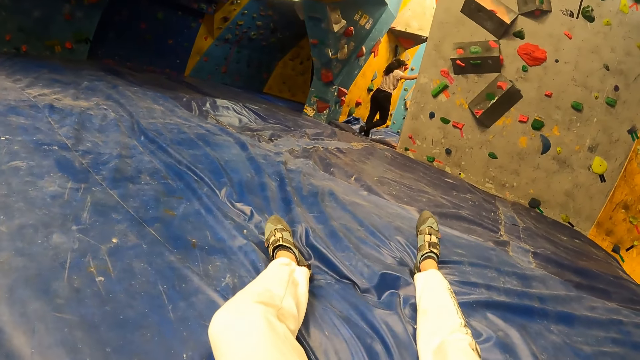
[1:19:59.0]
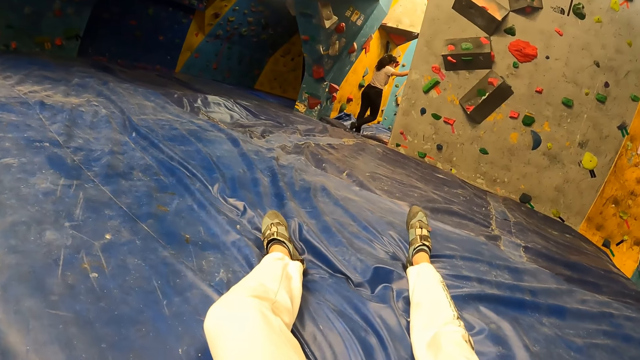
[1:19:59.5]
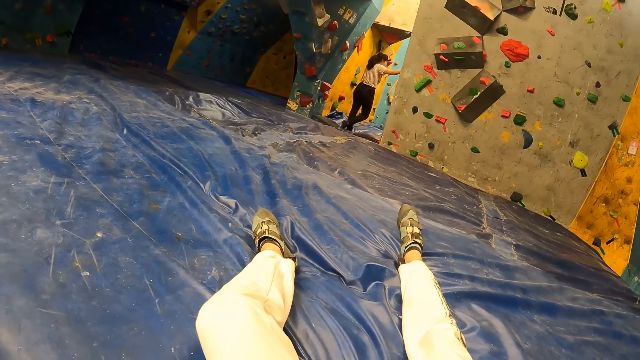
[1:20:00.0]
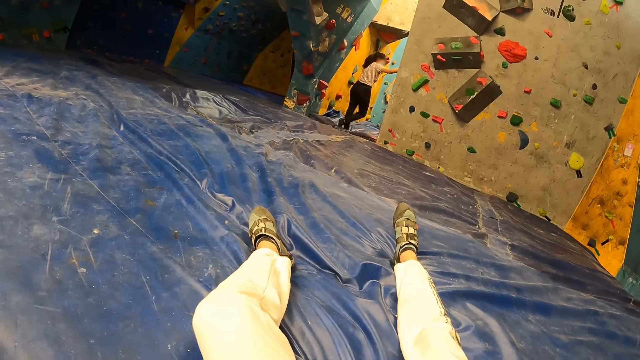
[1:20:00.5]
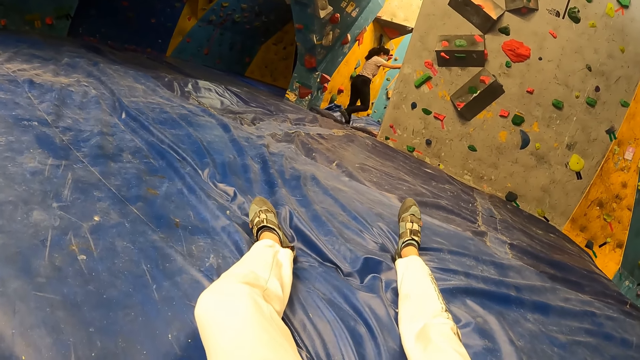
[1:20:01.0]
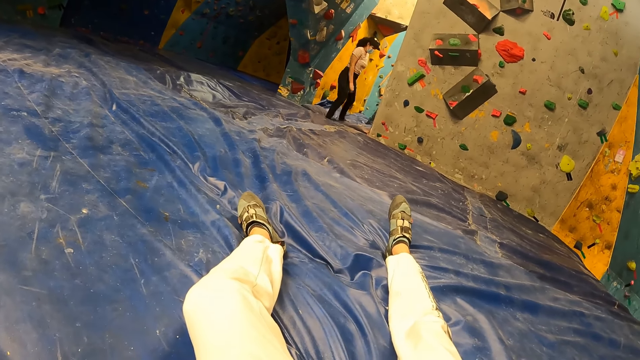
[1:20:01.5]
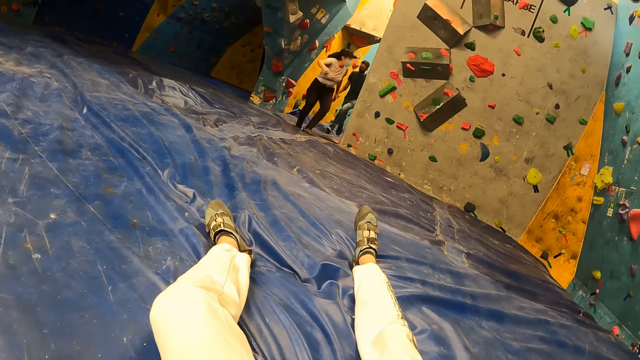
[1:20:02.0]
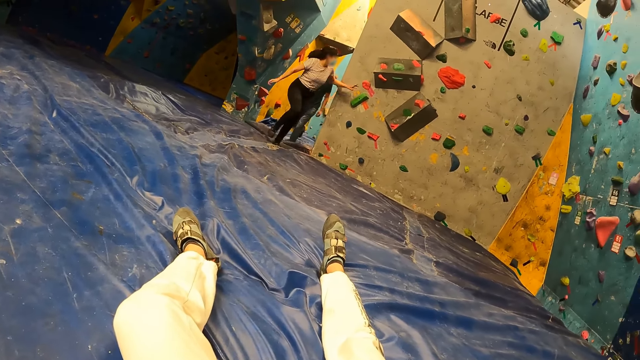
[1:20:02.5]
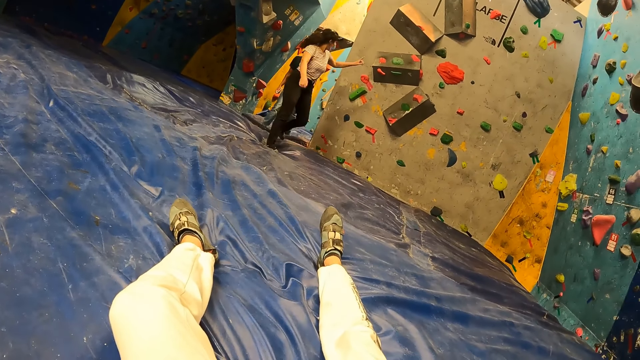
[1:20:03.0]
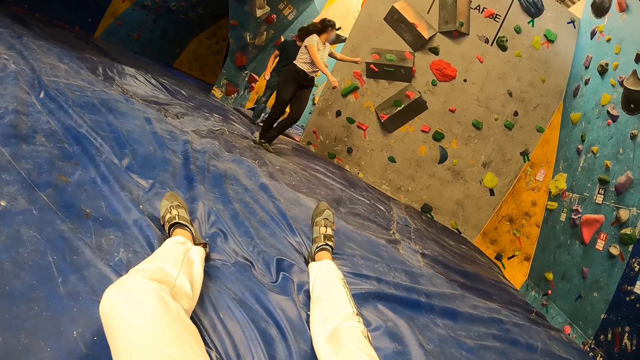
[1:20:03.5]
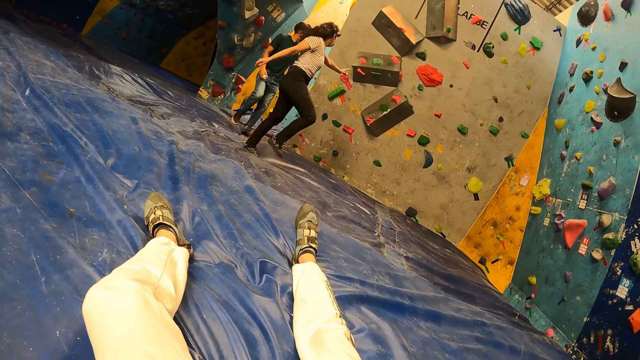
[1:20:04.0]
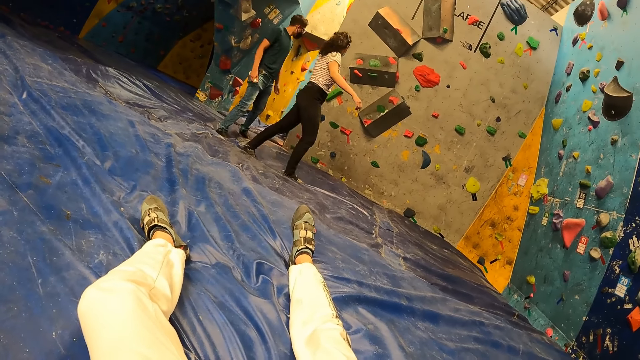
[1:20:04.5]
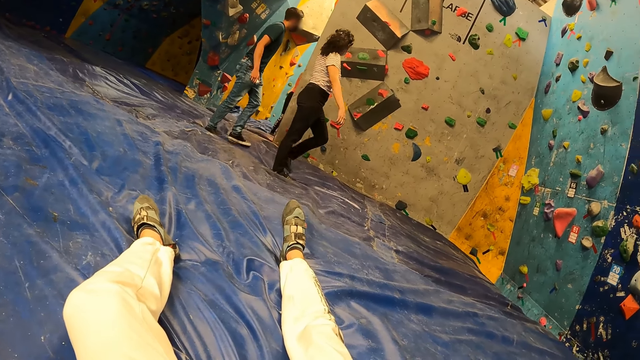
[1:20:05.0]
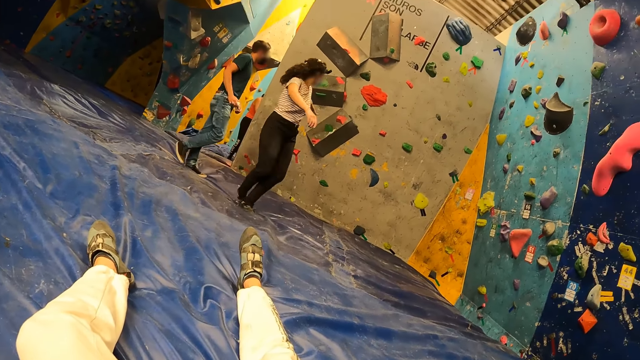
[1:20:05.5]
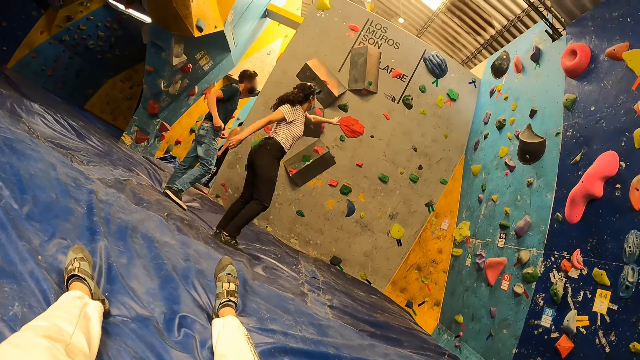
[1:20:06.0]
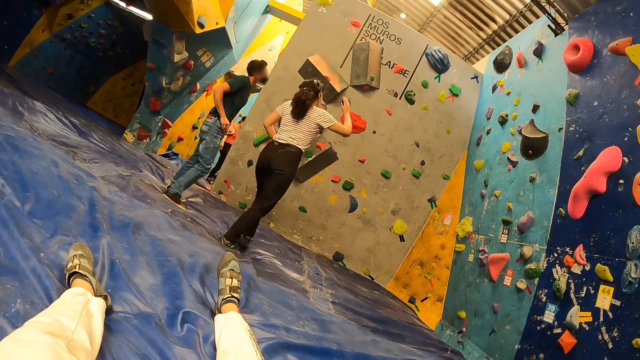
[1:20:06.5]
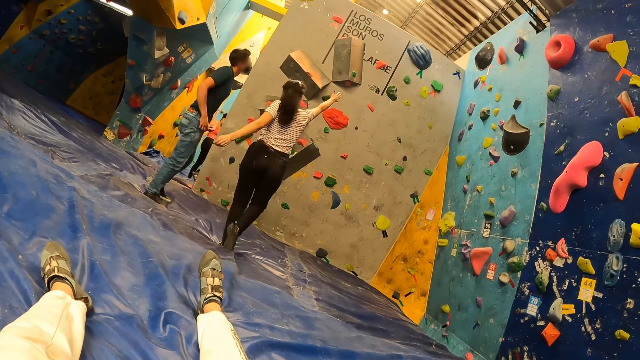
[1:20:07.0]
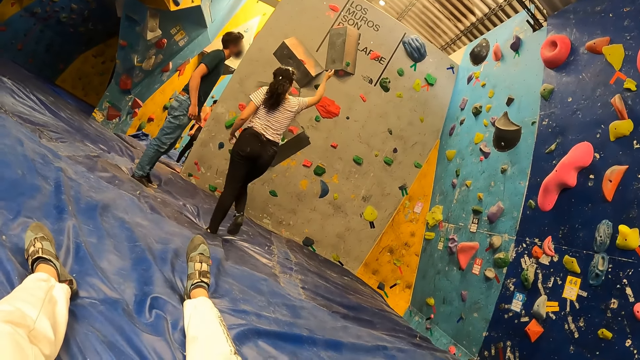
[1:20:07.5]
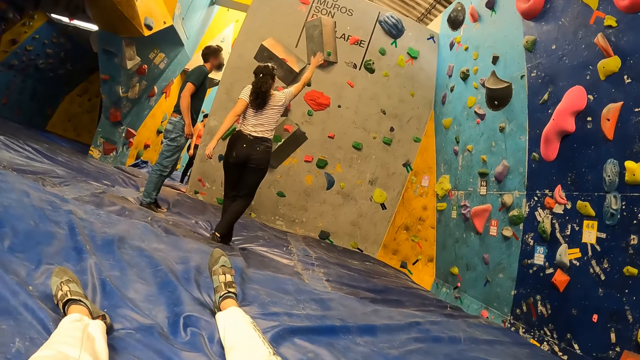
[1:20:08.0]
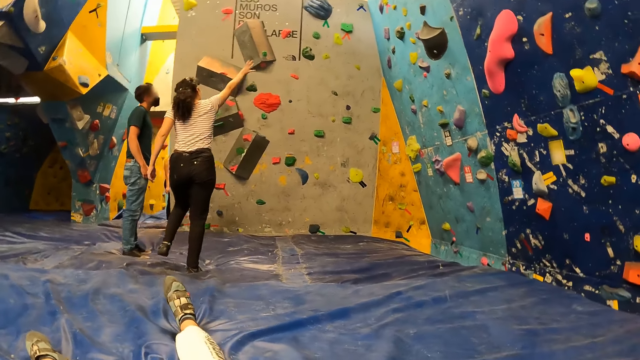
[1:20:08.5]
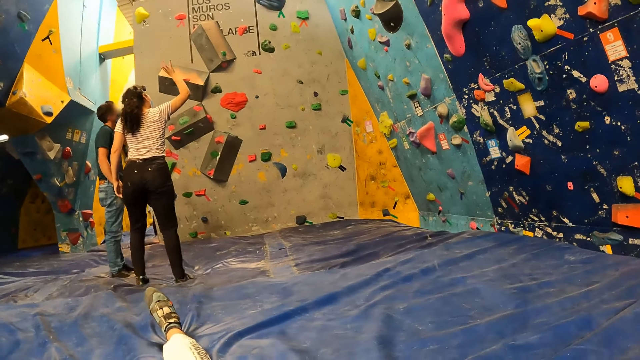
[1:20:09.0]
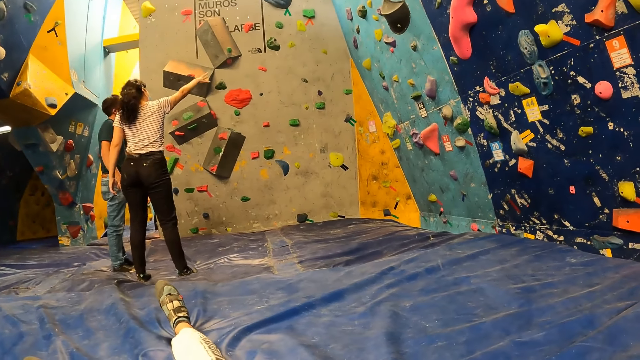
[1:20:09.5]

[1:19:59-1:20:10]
A woman points to the bouldering wall with her left hand. The woman points to the bouldering wall with her right hand.

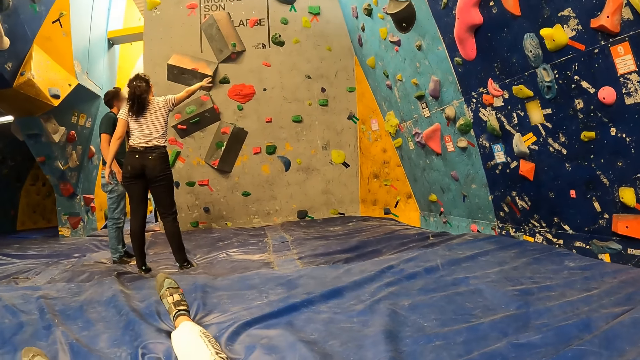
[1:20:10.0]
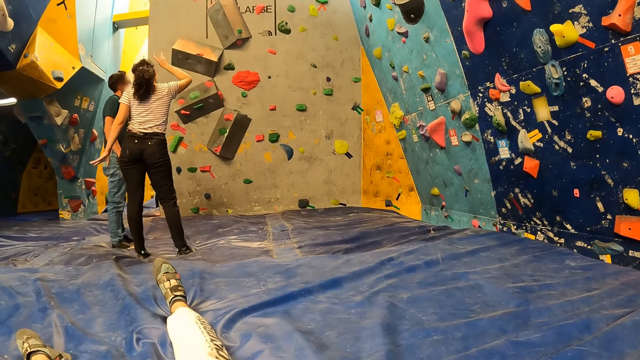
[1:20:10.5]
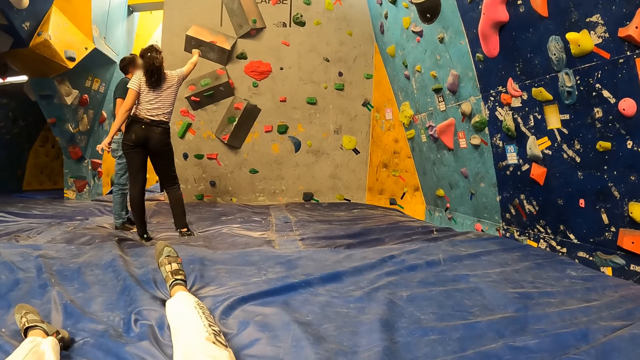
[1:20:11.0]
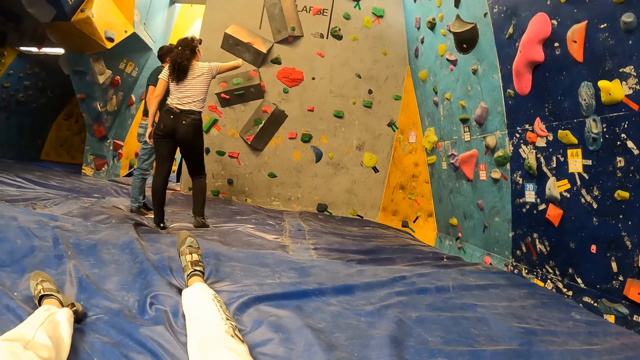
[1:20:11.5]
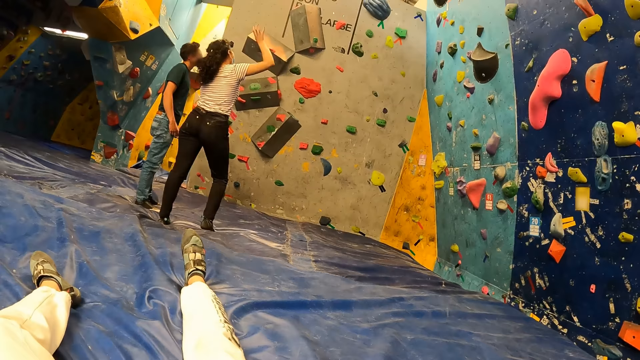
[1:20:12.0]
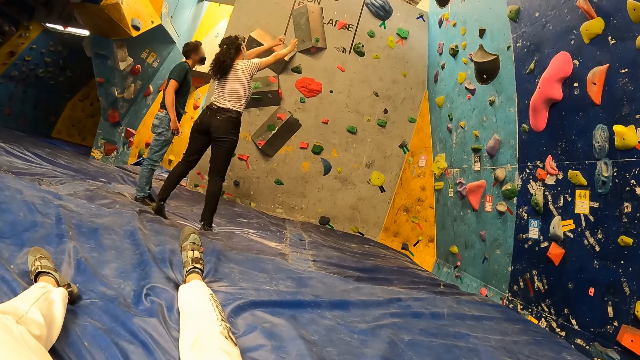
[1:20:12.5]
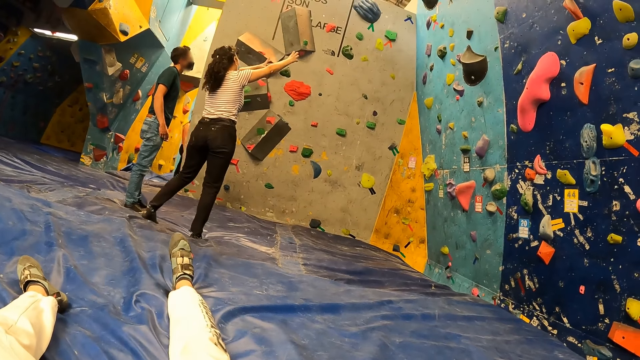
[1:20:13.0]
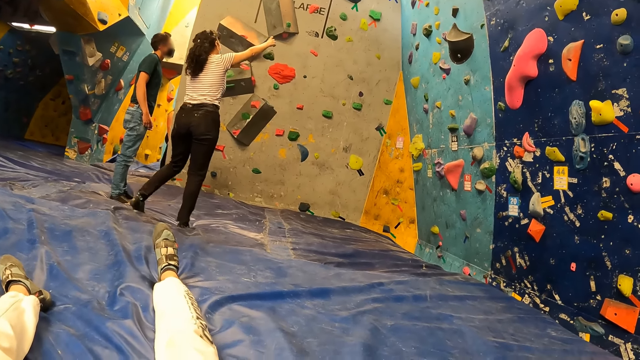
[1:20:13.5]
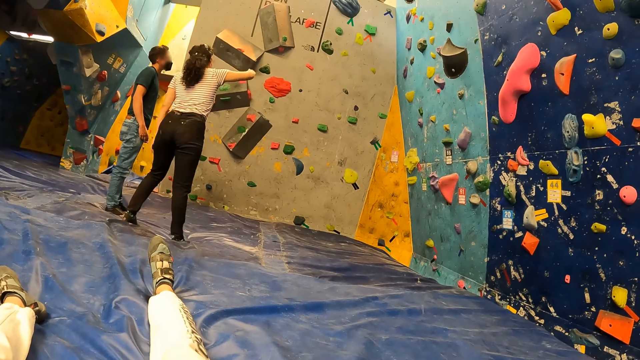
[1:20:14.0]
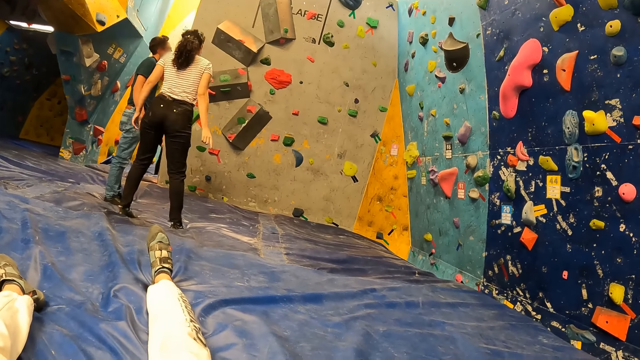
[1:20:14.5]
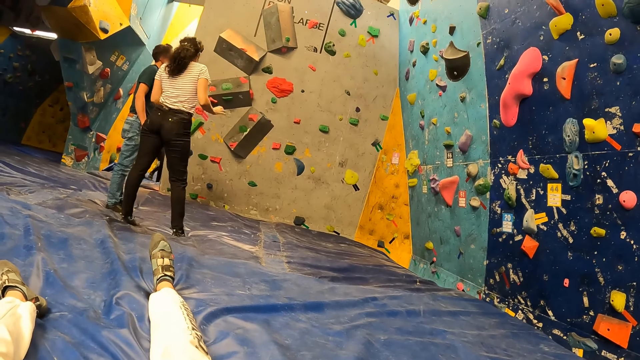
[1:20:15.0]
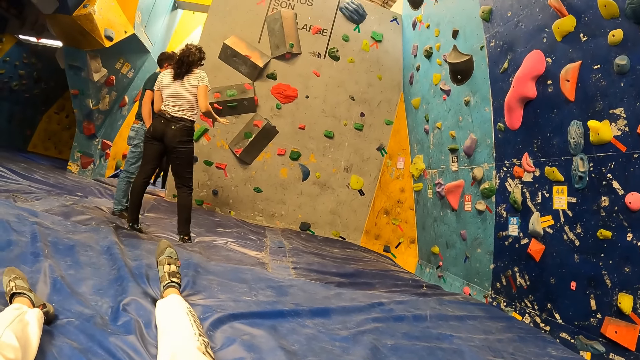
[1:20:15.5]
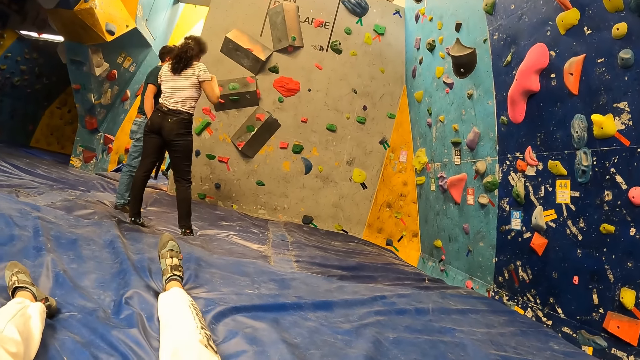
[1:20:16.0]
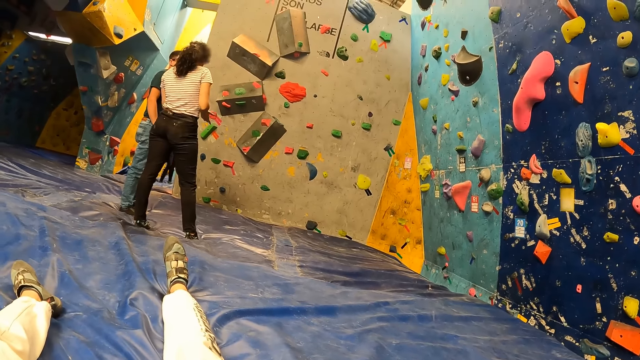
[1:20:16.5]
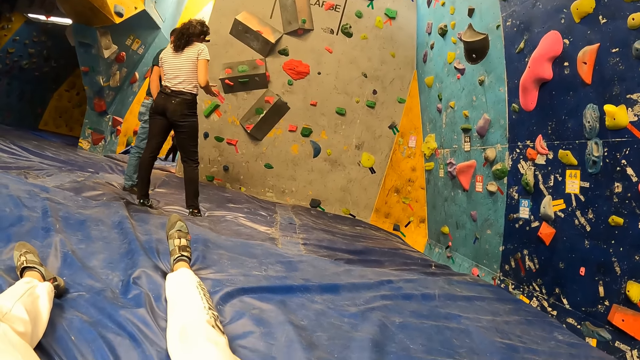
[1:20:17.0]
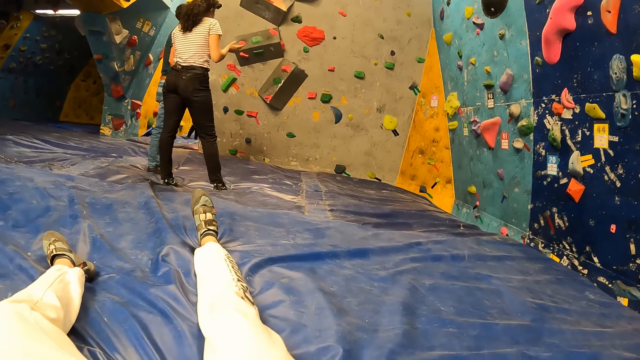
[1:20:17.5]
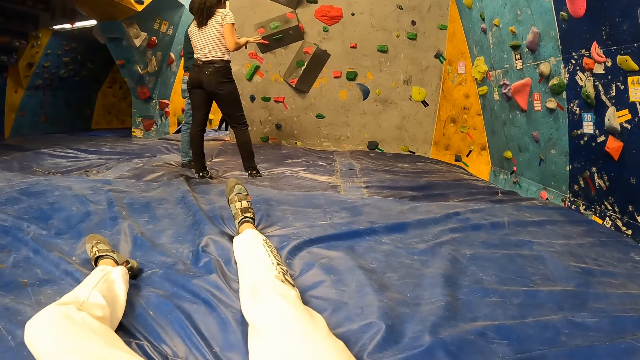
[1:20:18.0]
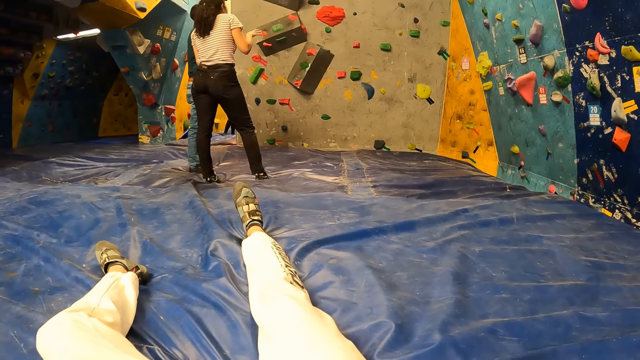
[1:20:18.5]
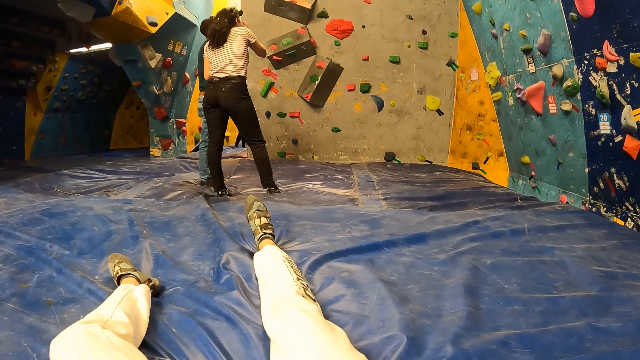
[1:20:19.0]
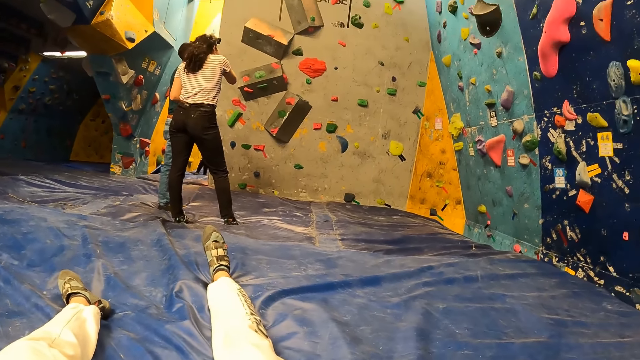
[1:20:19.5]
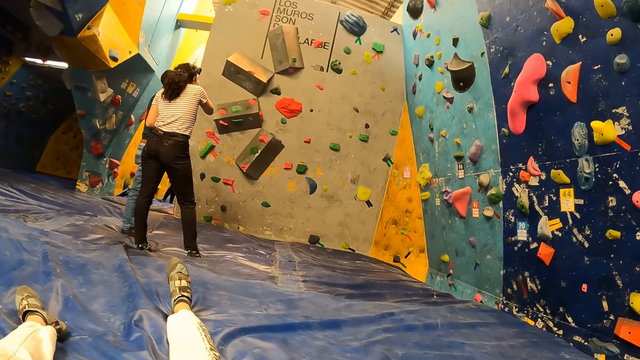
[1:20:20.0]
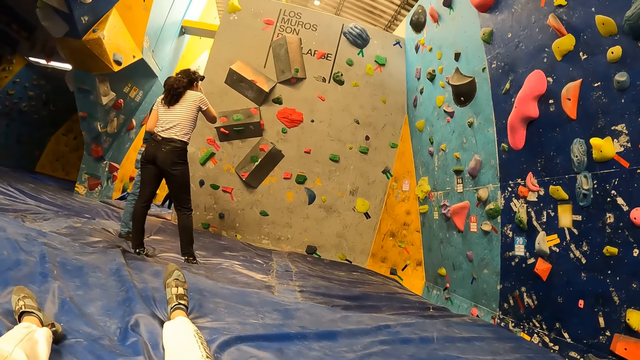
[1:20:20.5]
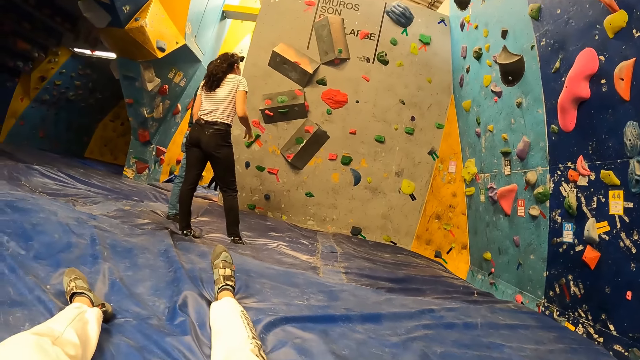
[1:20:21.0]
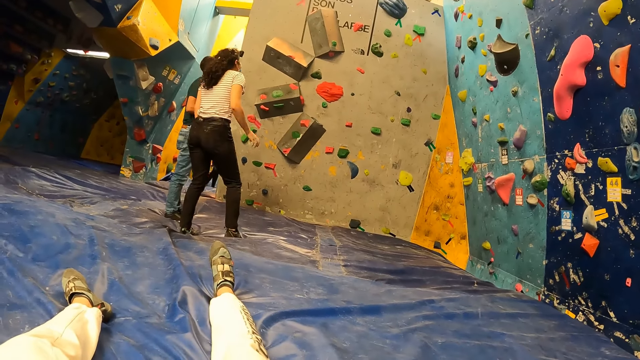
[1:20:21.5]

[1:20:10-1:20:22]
The woman points to the bouldering wall with both hands. The woman points to the bouldering wall with her right hand.
